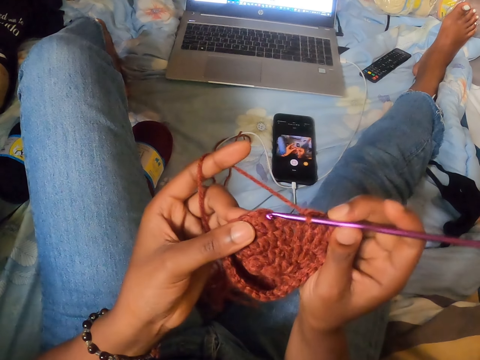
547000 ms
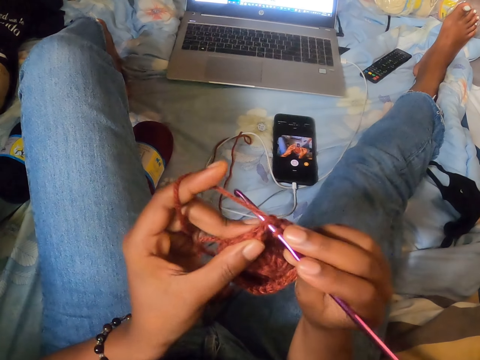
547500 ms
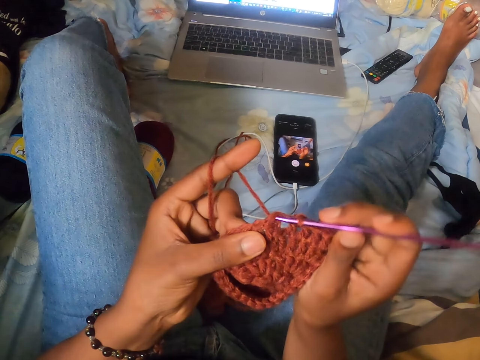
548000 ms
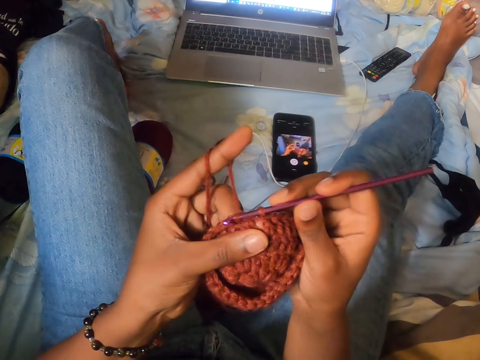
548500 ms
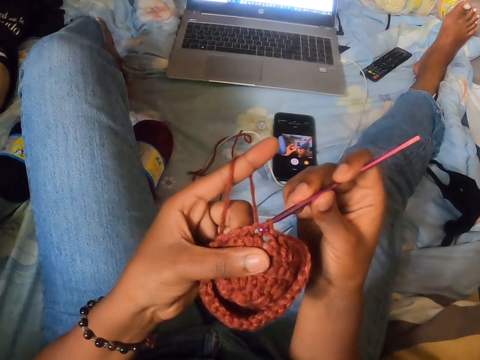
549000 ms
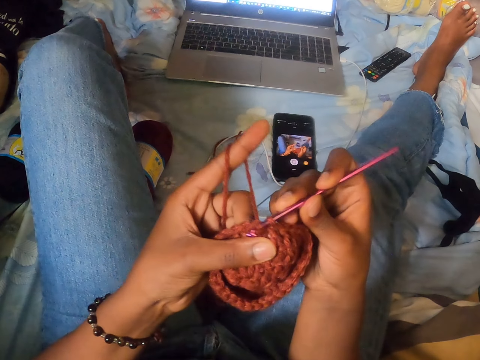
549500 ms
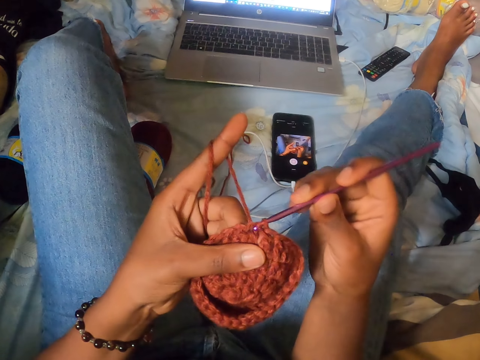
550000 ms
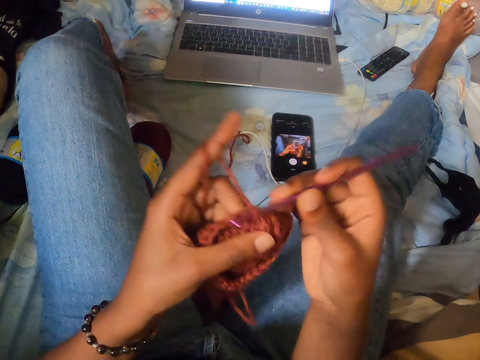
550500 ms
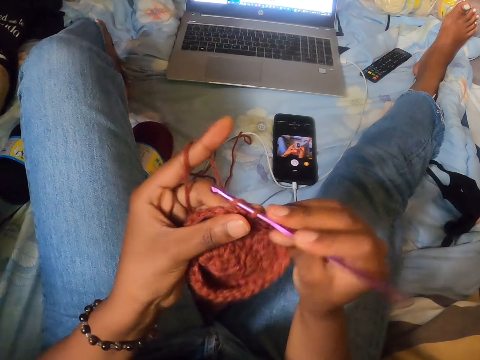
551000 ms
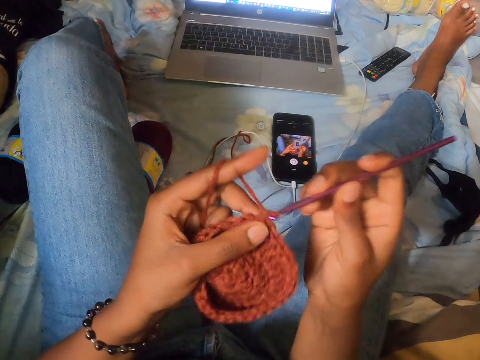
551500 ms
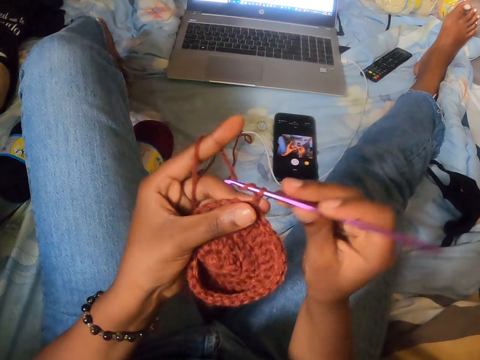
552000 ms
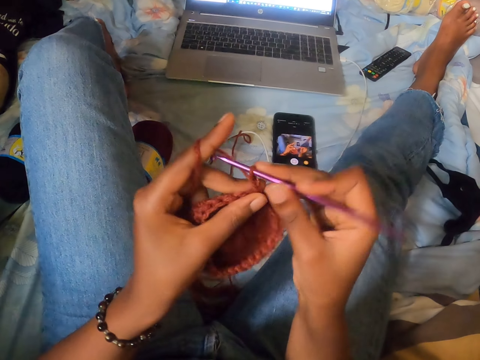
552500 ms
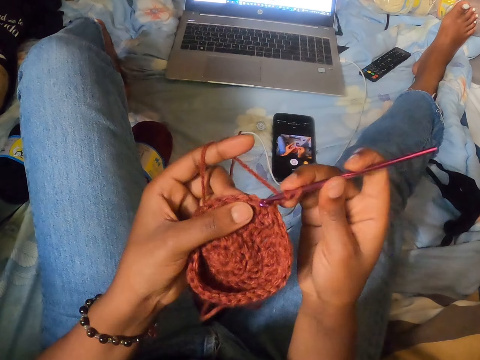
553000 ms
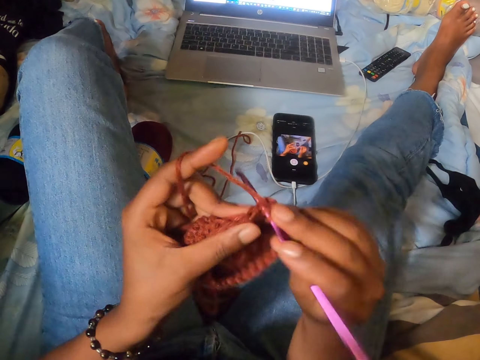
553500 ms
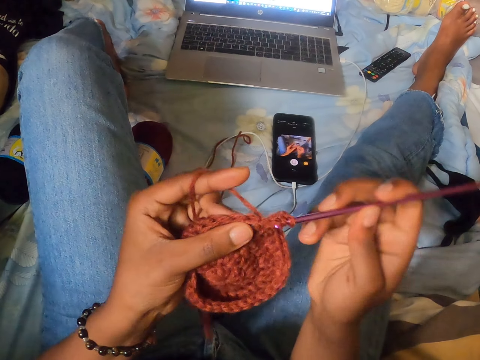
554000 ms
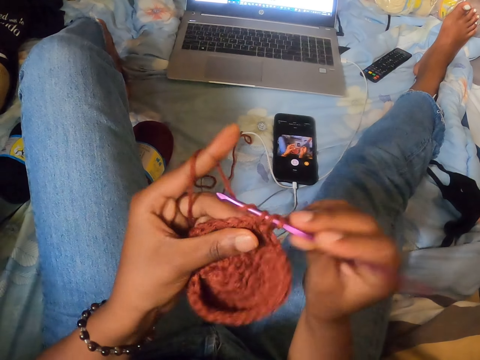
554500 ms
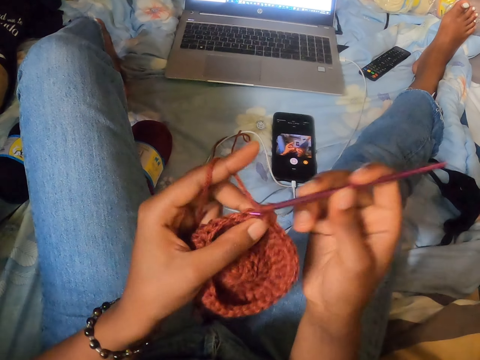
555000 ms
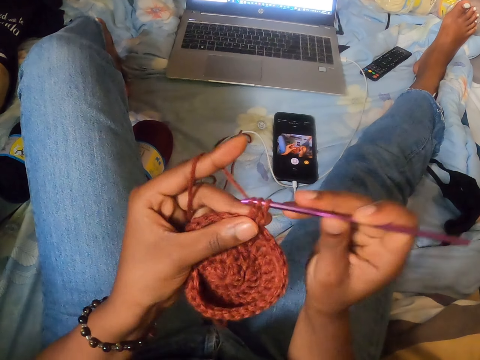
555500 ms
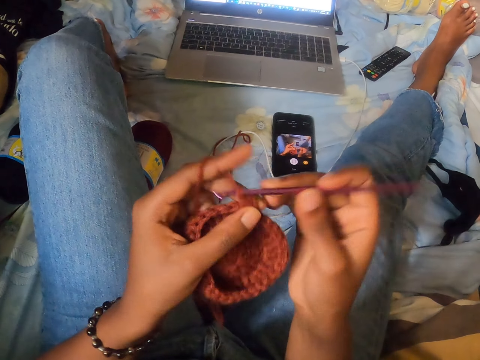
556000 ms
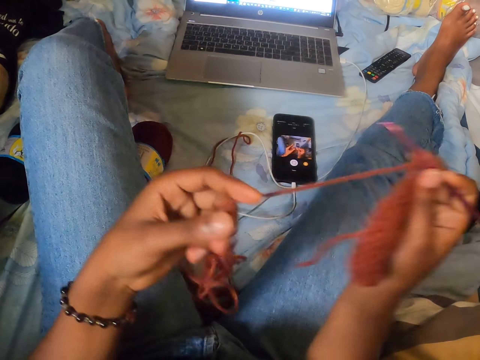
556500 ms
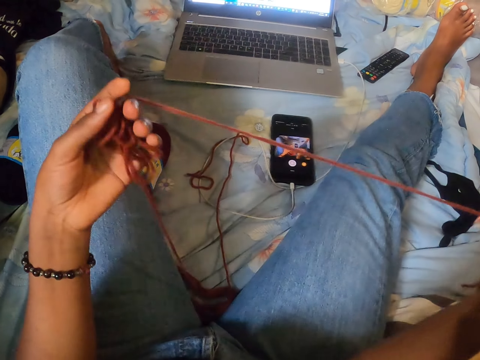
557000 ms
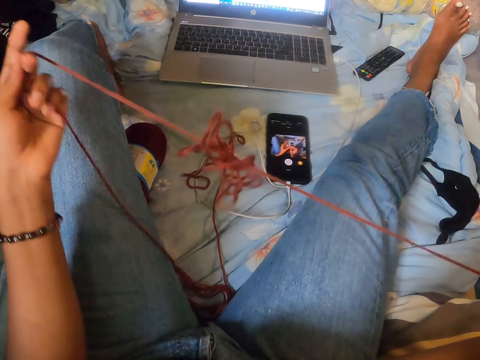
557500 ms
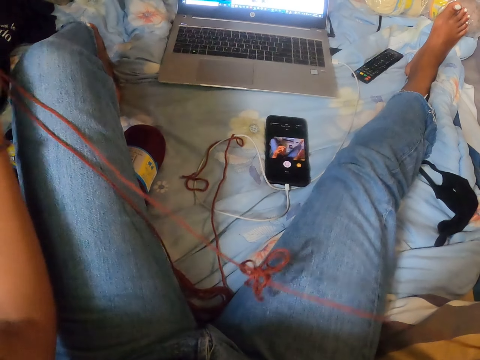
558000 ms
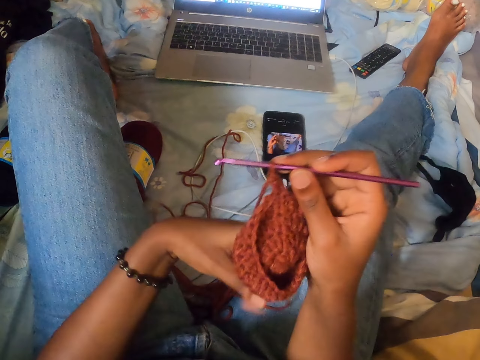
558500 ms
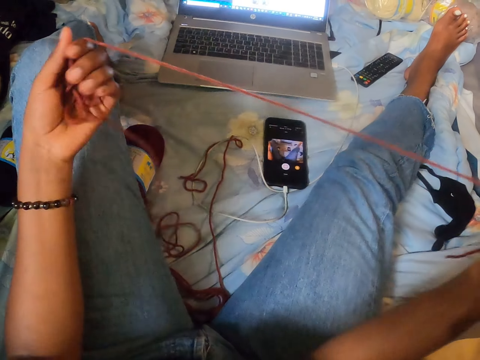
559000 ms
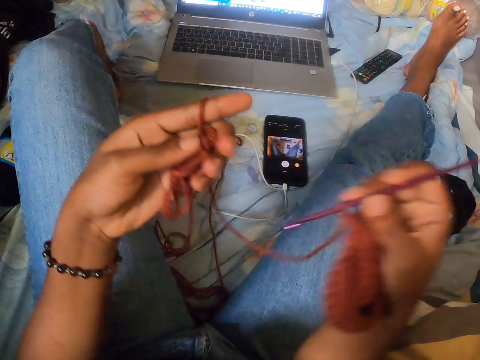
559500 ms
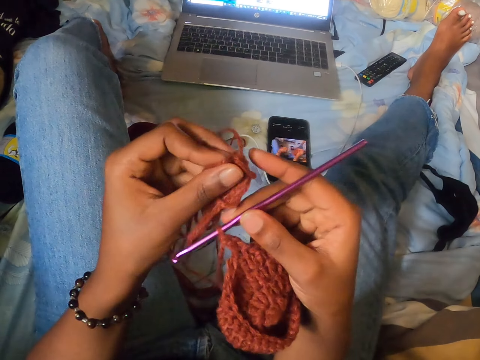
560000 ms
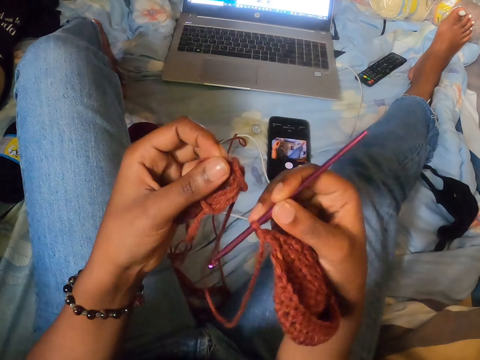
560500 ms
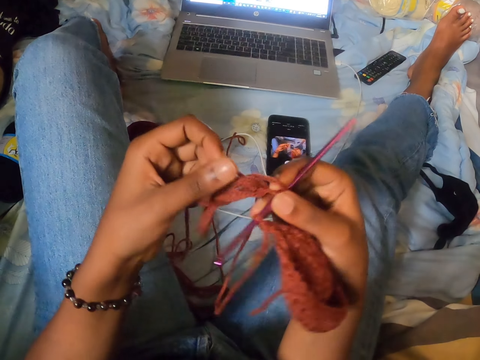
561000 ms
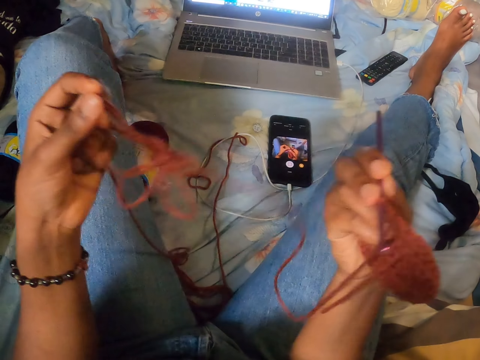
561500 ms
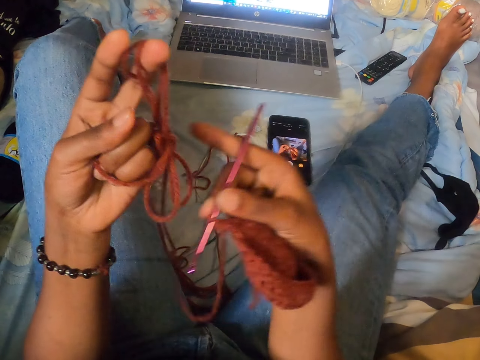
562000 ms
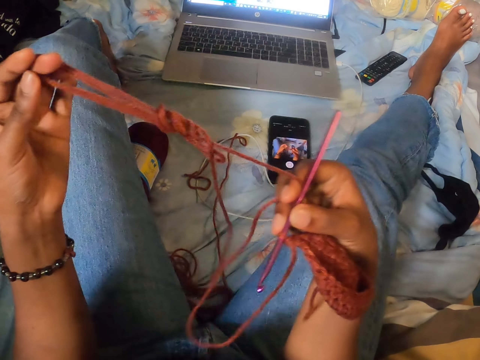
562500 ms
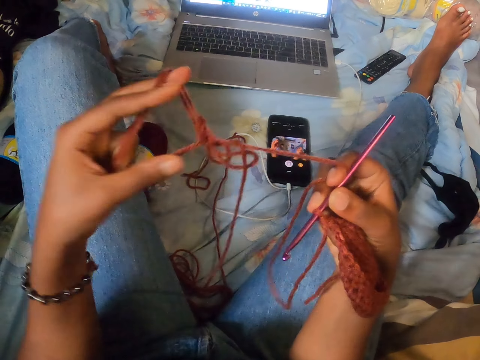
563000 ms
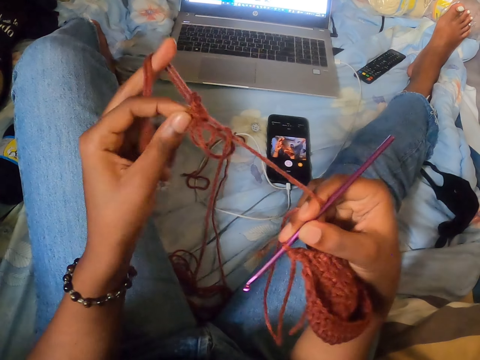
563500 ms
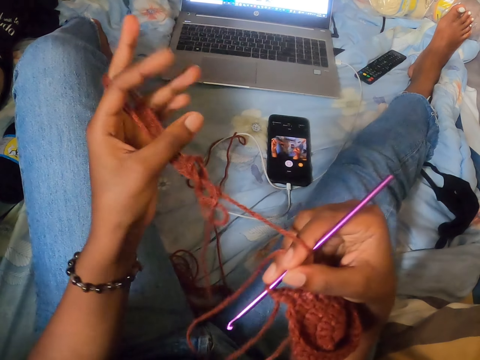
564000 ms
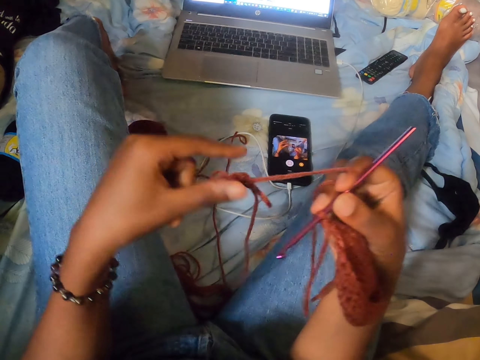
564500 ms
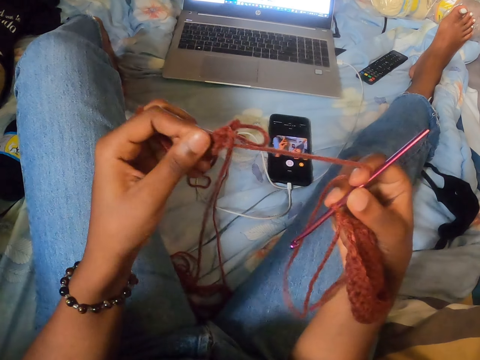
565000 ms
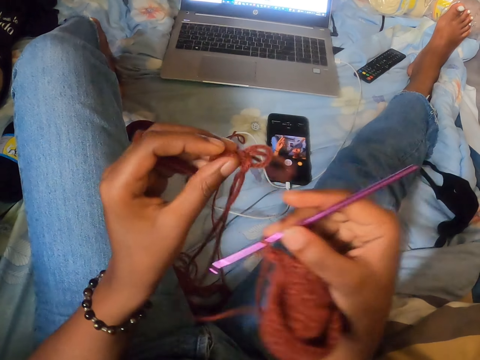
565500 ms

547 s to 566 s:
The camera wearer crochets a yarn with a crochet hook. They crochet the yarn with the crochet hook repeatedly. They unknot a length of wool thread. They drag the thread. They touch the thread.

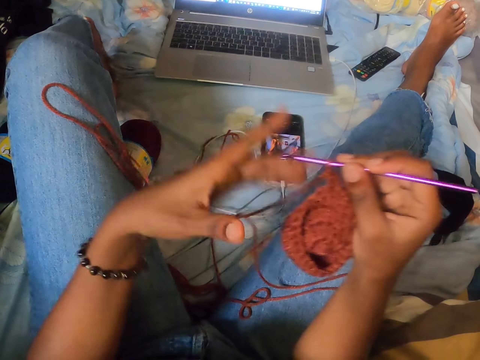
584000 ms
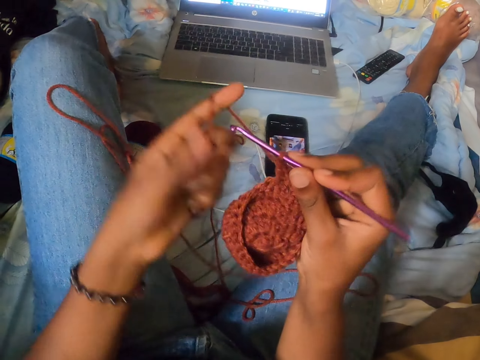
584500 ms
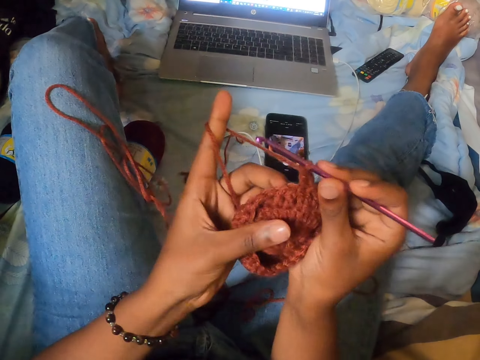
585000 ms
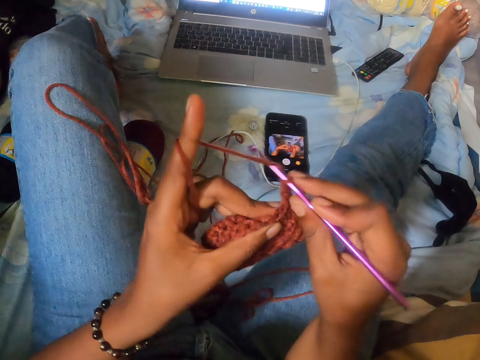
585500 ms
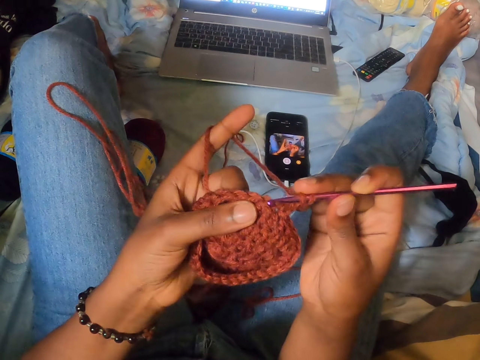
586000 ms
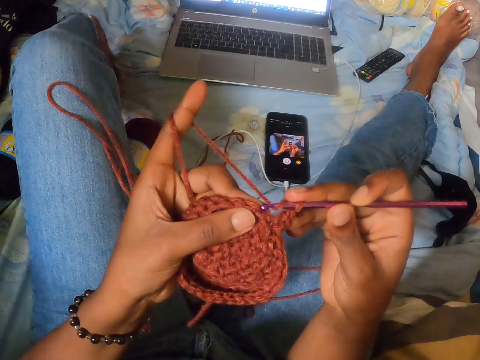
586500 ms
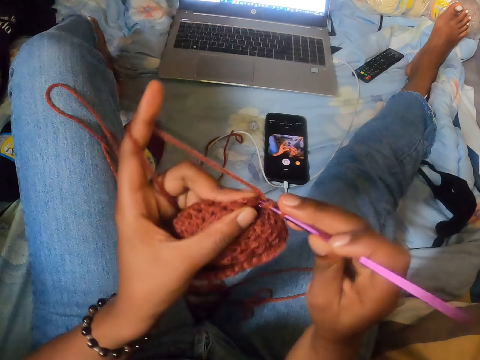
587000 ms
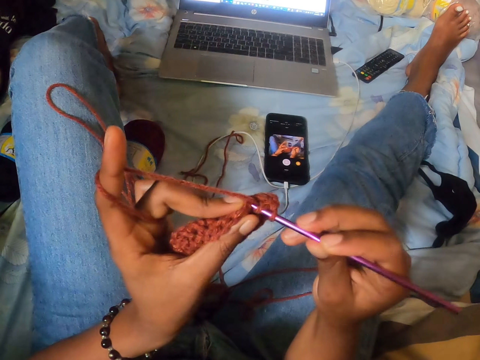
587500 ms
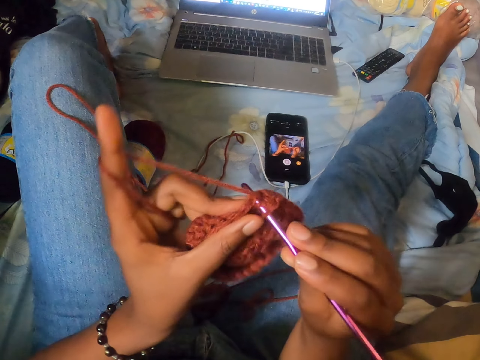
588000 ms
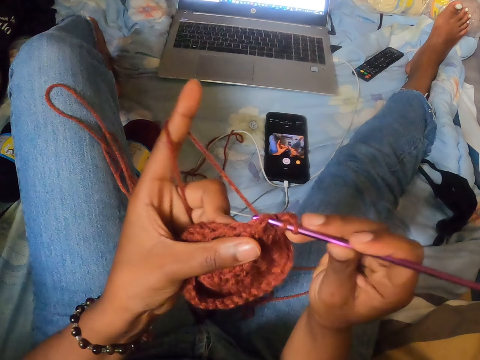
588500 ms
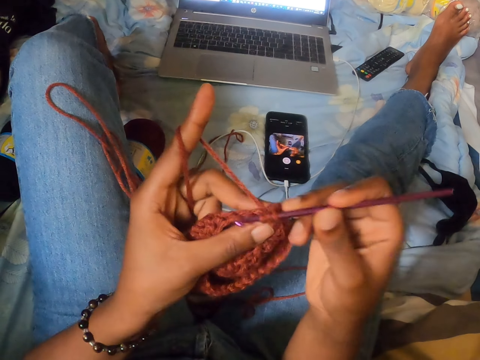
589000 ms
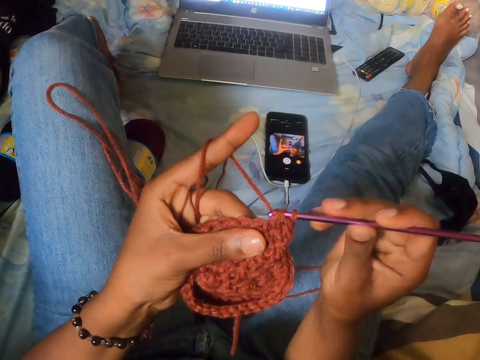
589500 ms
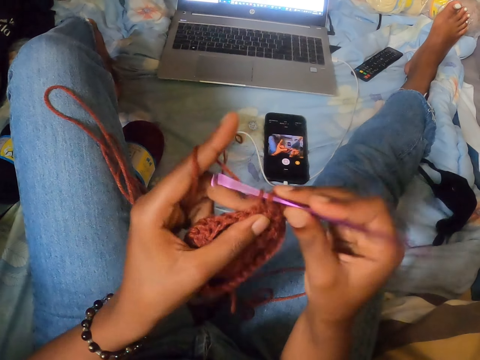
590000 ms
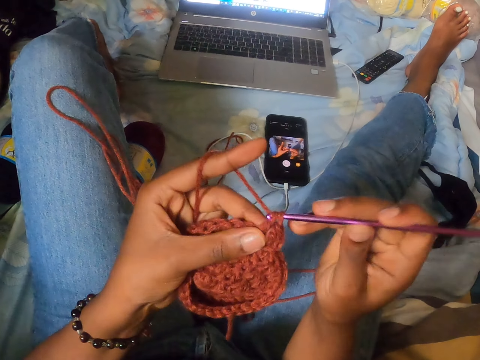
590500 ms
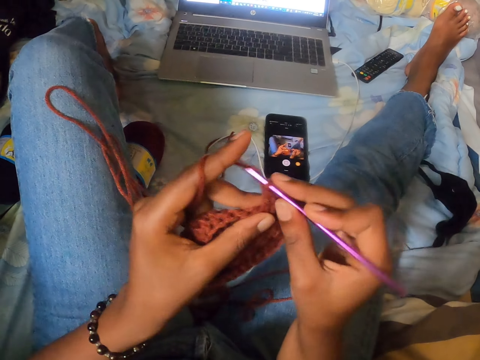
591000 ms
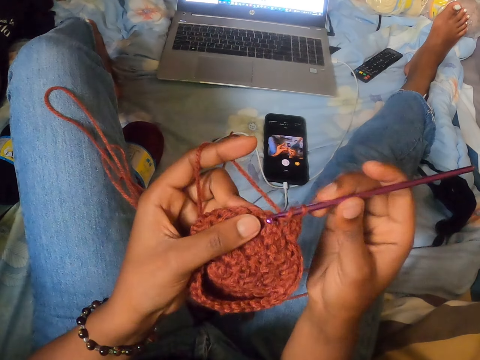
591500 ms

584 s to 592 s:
The camera wearer crochets the thread with both hands.
